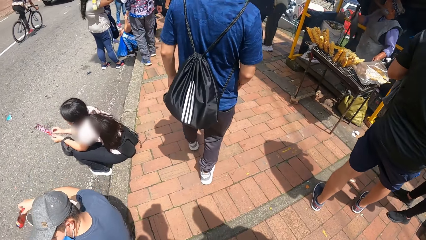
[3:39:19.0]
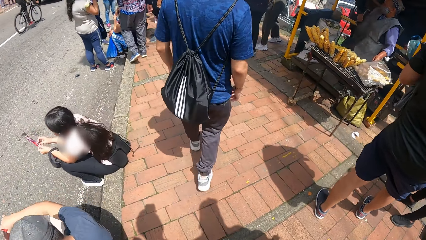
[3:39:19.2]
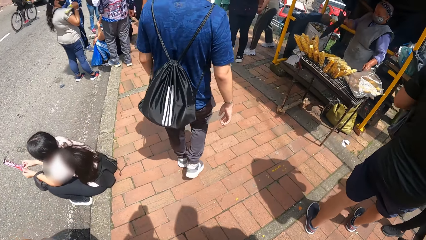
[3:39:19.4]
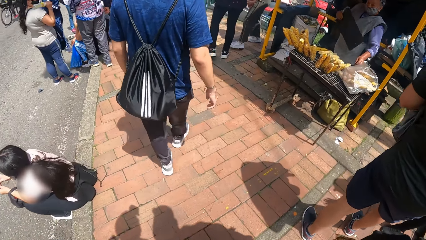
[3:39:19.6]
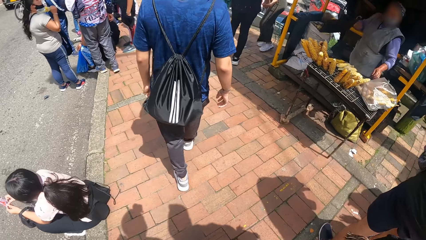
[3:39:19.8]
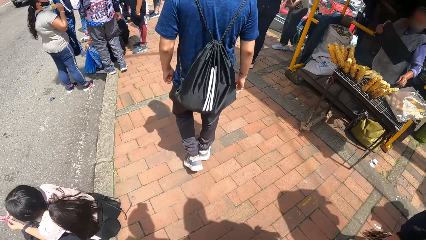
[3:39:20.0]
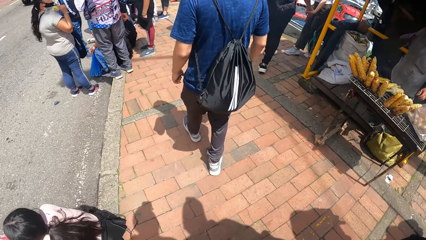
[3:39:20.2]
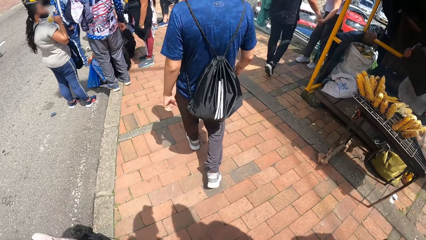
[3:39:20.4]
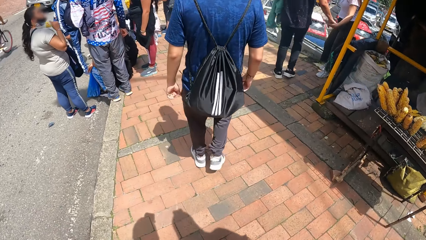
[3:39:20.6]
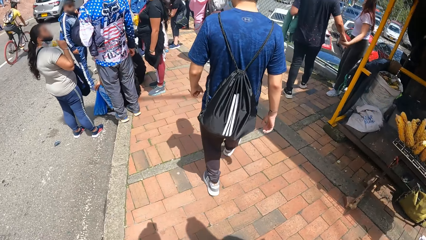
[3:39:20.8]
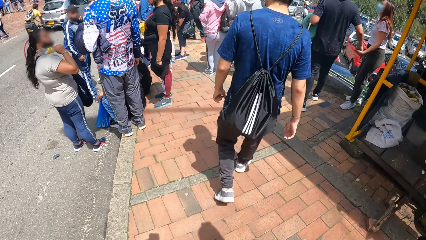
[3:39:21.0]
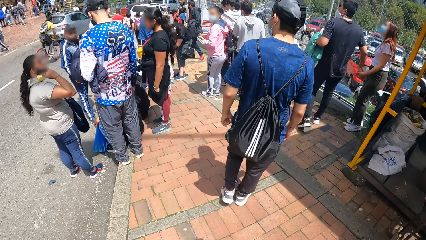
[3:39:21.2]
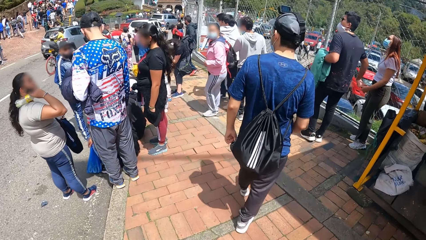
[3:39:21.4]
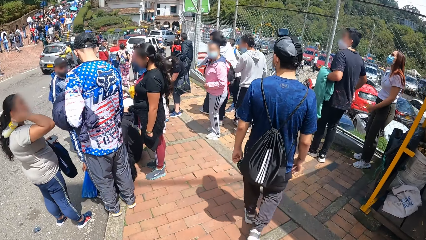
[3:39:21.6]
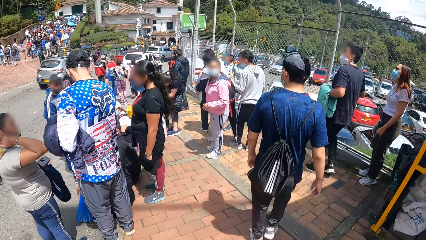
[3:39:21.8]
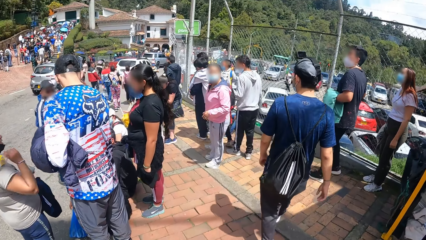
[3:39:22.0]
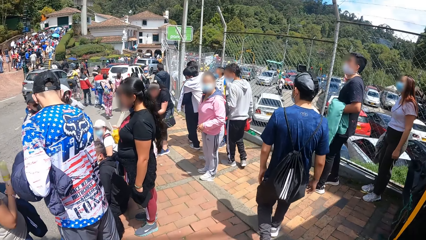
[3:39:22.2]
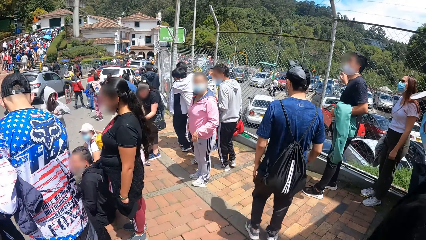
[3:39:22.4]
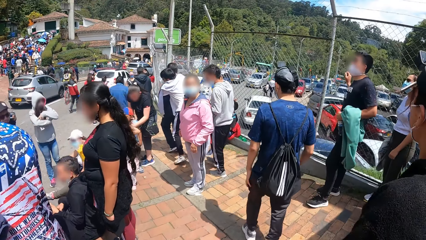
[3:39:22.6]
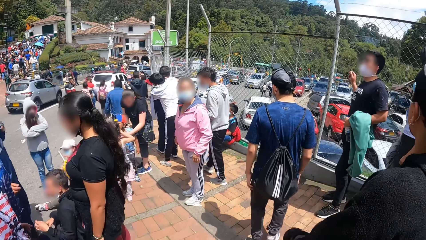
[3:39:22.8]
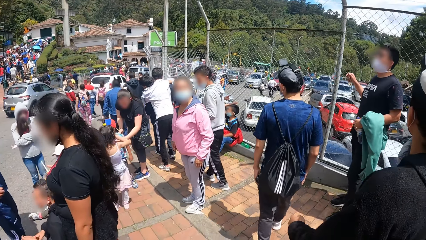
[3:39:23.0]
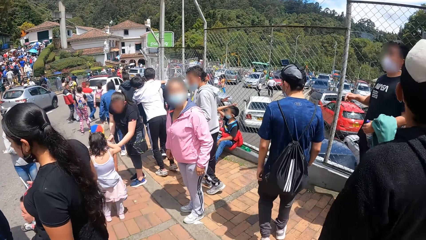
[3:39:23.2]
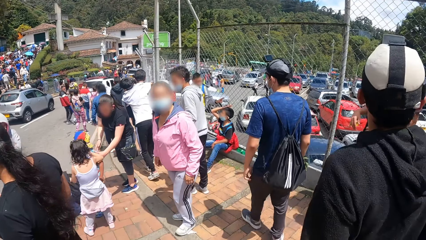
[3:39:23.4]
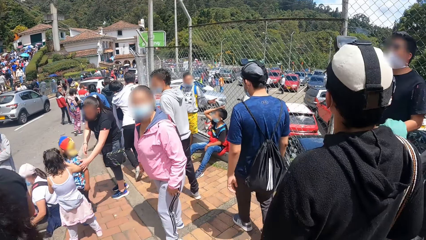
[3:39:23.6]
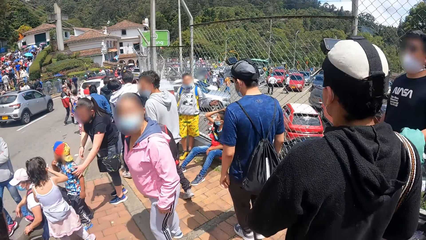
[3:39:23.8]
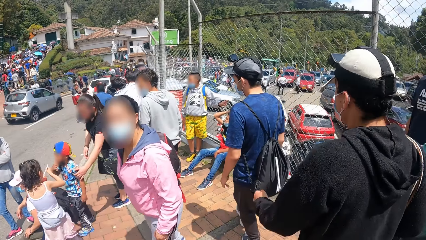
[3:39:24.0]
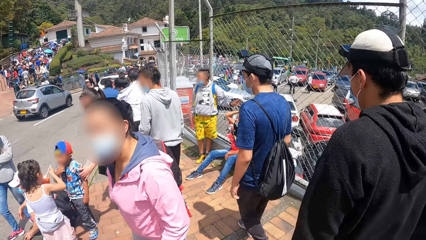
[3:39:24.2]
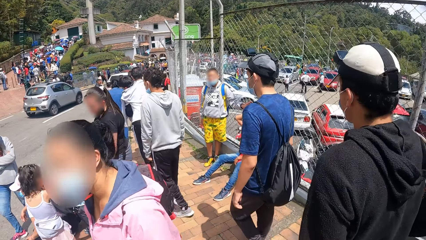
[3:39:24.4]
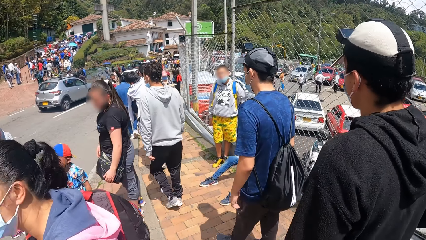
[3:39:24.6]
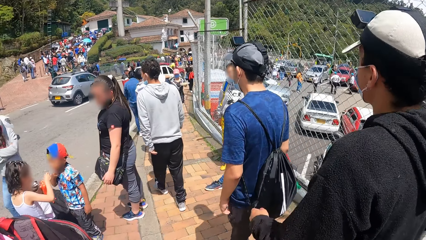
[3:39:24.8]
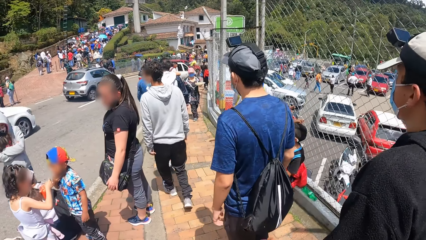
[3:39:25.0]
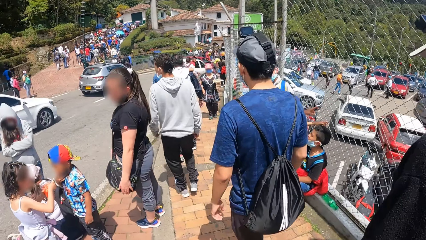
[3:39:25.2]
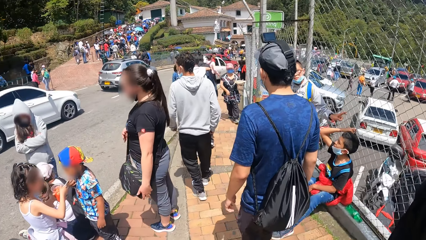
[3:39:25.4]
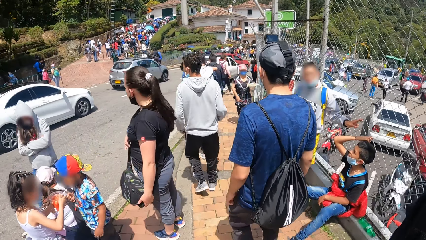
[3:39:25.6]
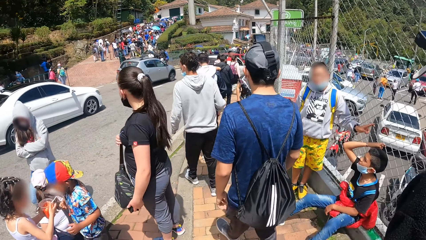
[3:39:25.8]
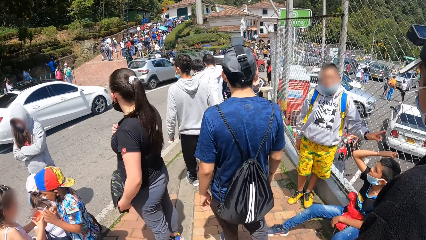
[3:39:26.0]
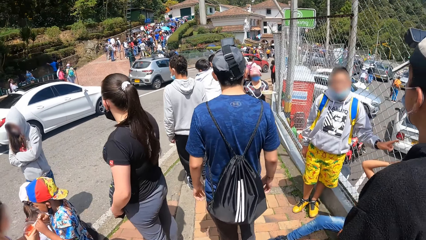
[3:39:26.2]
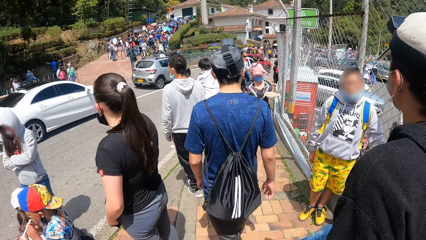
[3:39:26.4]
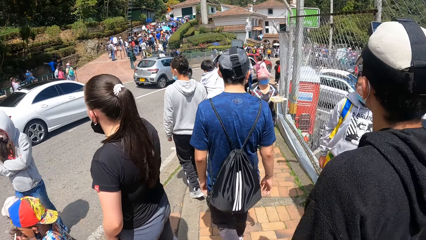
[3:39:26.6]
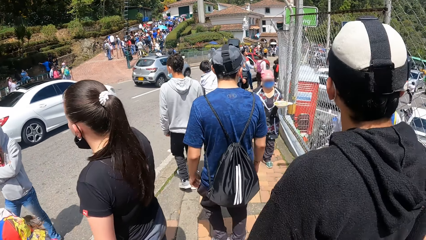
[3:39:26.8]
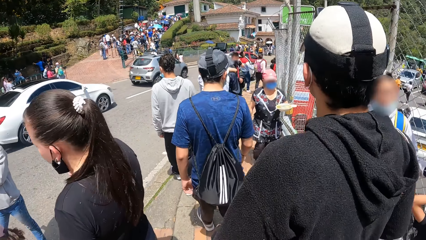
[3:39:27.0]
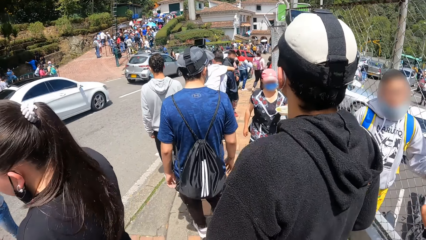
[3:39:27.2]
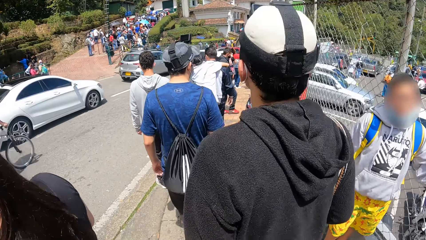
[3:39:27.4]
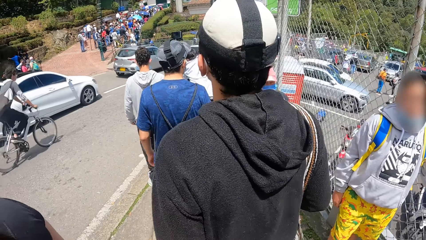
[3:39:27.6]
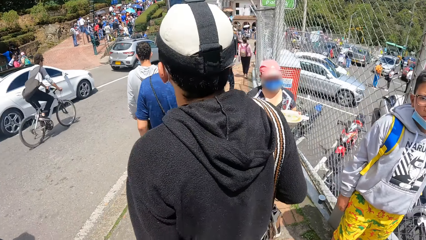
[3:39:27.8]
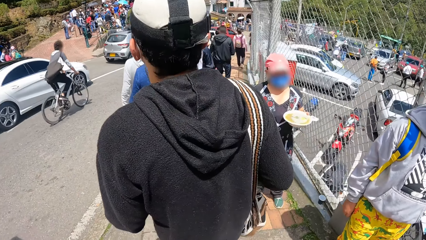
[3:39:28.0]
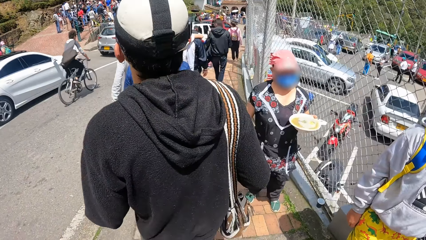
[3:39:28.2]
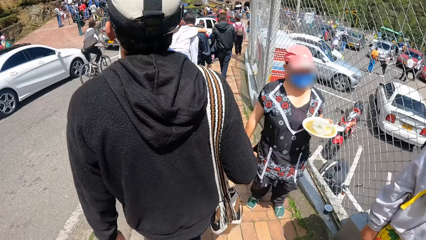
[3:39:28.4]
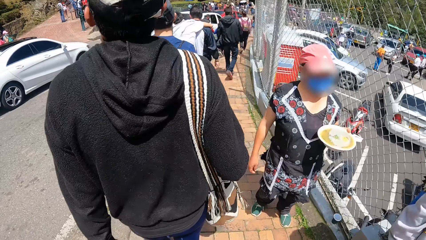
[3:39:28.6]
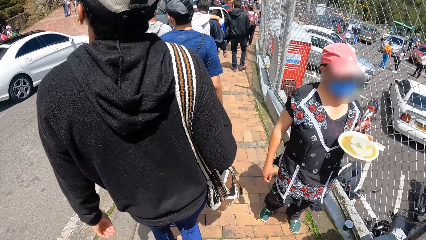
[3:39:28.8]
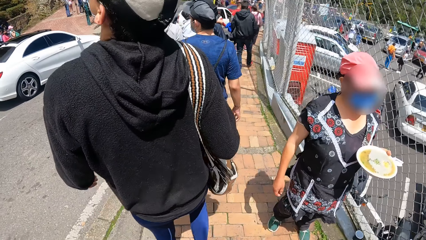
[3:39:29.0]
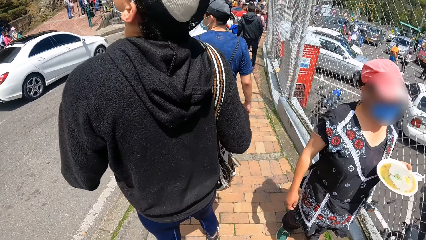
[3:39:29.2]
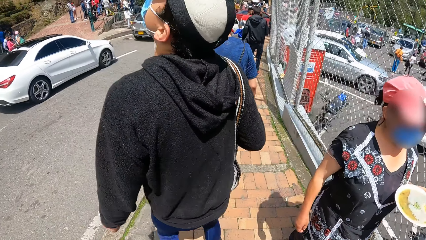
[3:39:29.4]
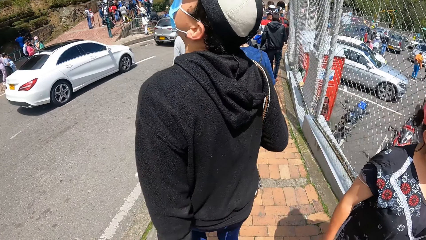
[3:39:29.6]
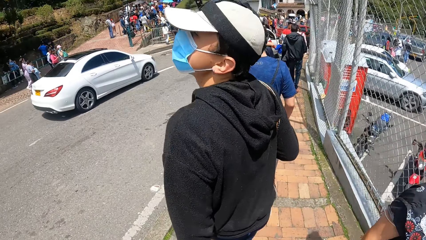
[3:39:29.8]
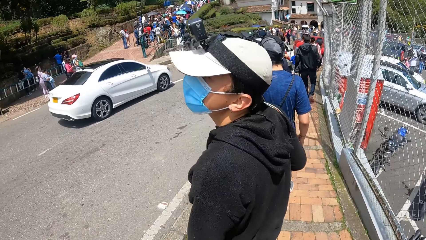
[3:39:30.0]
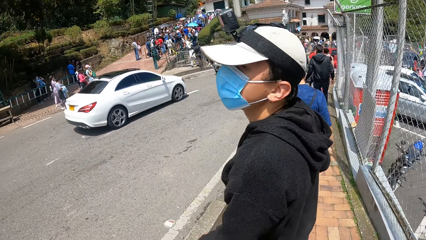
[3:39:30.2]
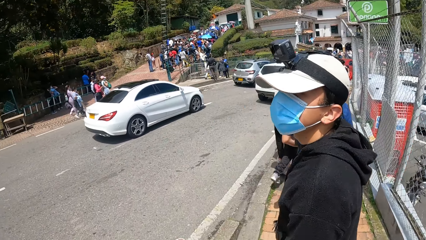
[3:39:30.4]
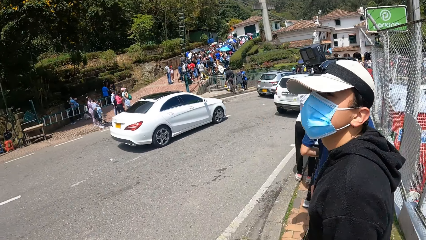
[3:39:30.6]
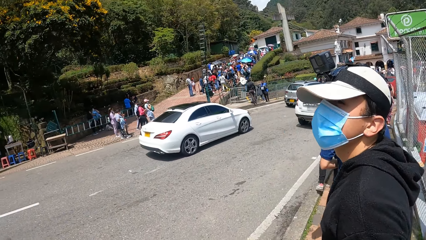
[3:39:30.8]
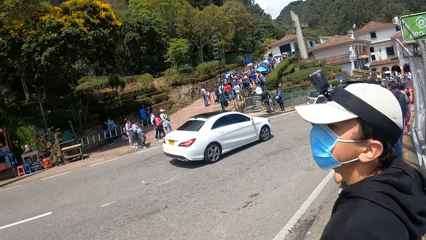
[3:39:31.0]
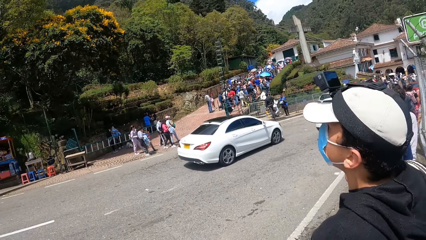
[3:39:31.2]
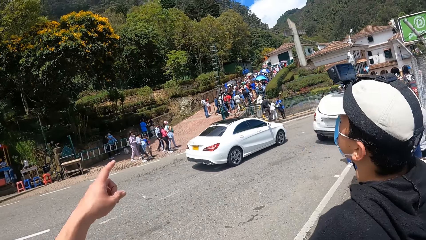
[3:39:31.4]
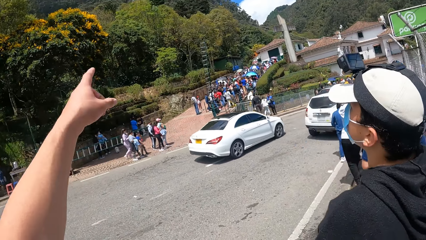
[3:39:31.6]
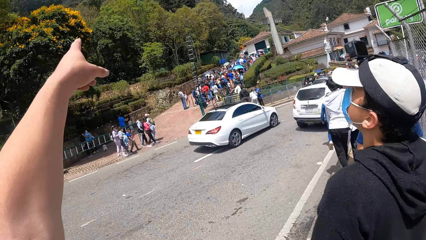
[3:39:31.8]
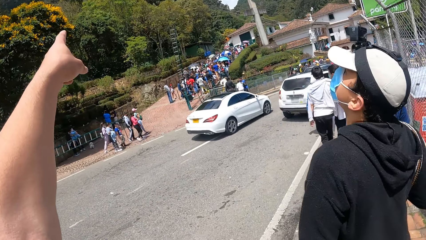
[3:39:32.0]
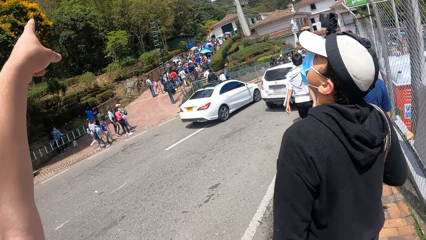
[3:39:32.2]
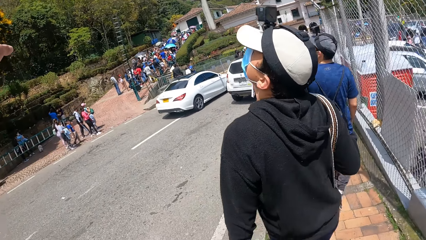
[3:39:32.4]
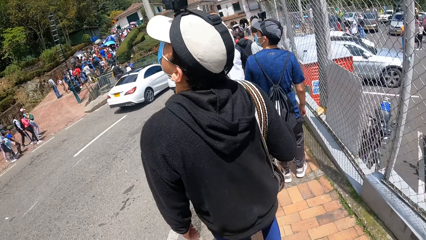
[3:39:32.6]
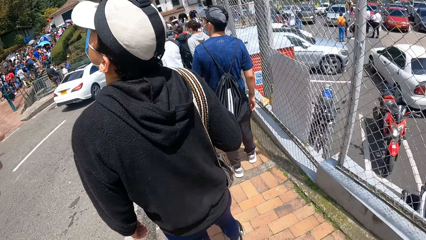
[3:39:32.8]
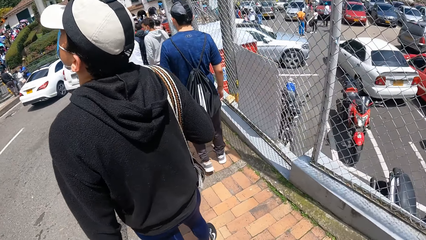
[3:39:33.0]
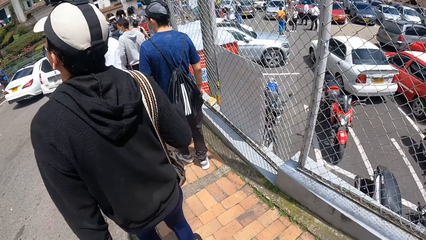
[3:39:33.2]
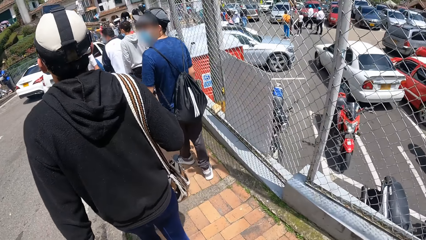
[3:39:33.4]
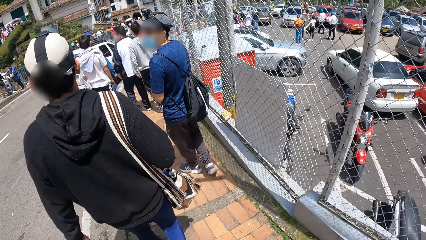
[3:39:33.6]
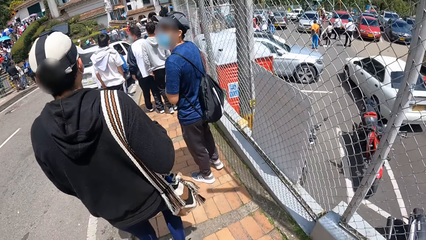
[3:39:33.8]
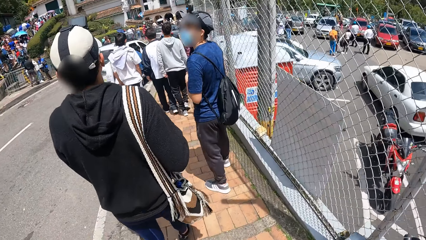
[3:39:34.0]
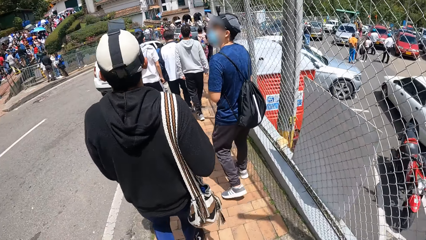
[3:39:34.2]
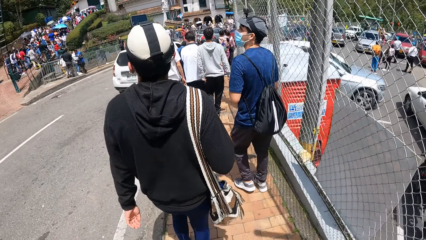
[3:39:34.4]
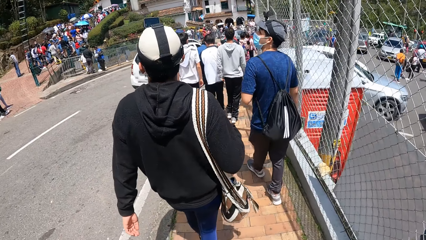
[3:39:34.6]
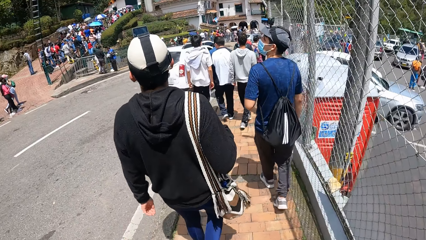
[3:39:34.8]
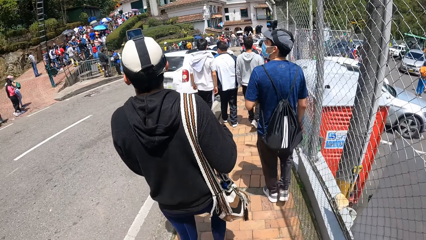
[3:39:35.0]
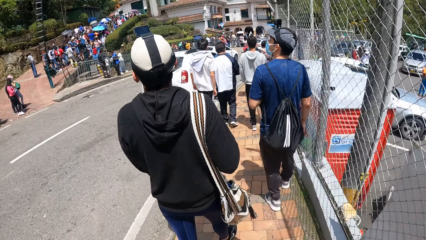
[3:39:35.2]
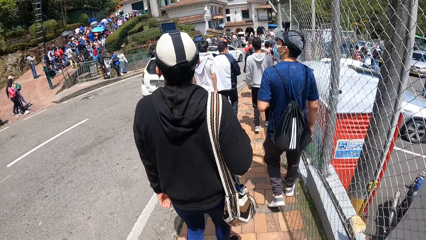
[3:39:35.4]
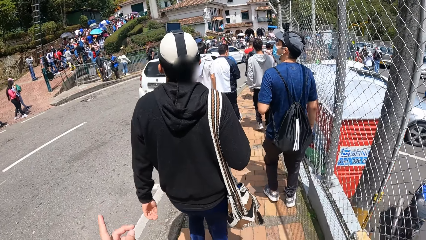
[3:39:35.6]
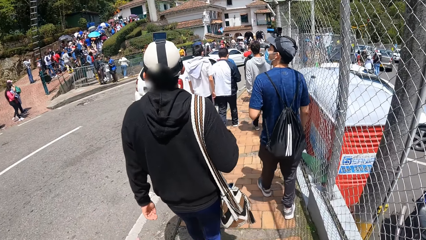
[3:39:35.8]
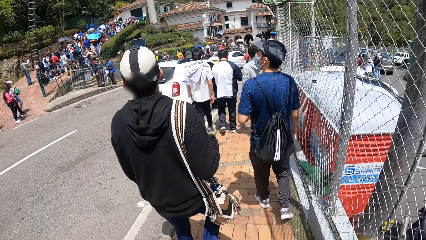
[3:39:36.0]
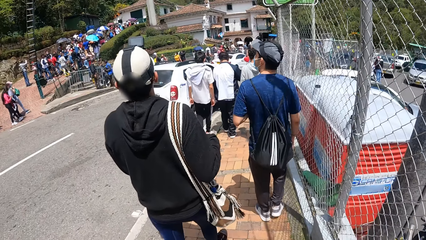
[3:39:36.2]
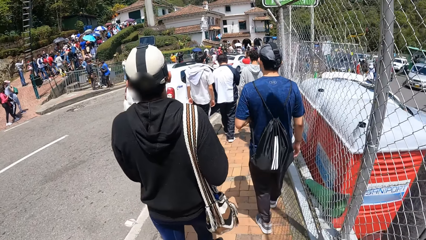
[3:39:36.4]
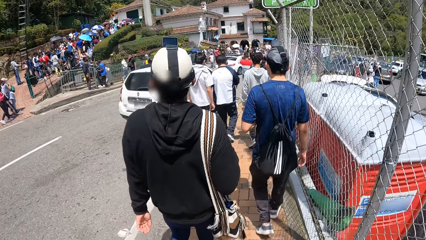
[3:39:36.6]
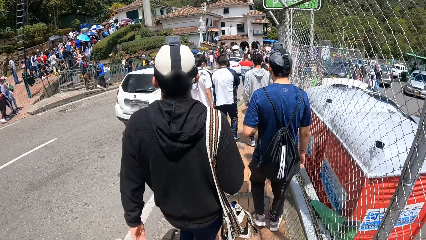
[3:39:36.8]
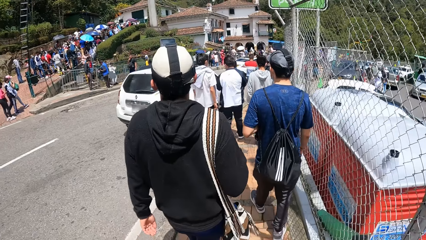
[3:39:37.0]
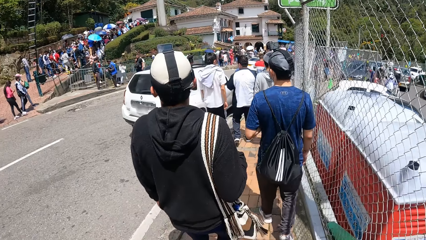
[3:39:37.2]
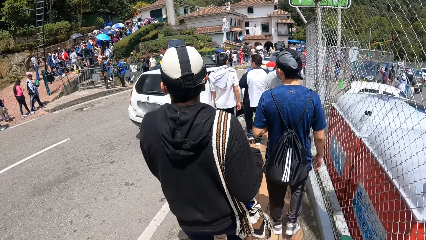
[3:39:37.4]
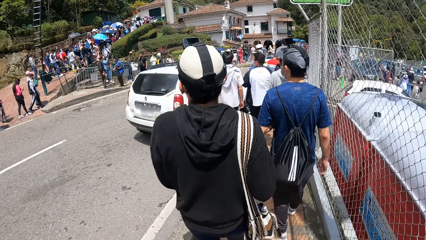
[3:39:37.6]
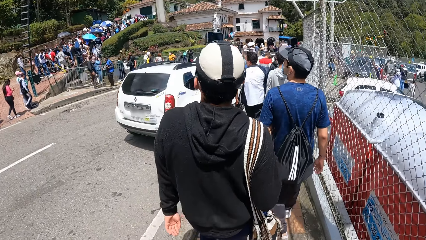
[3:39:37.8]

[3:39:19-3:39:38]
The camera wearer interacts with a man on the footpath. They make a gesture and walk on the pavement.
